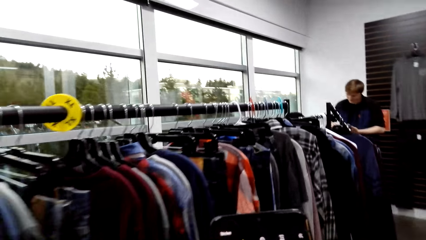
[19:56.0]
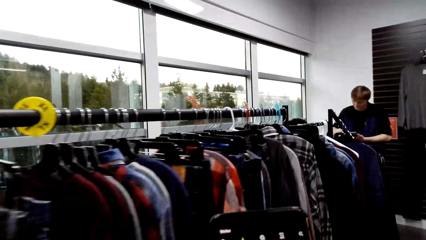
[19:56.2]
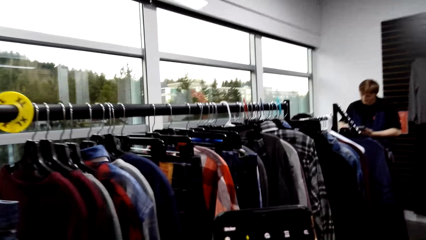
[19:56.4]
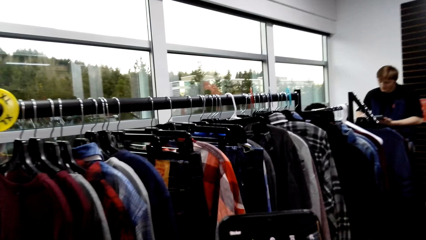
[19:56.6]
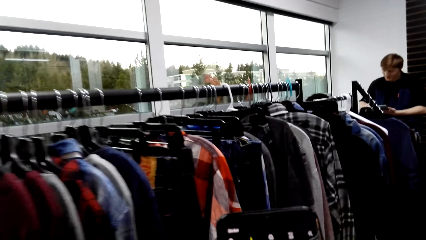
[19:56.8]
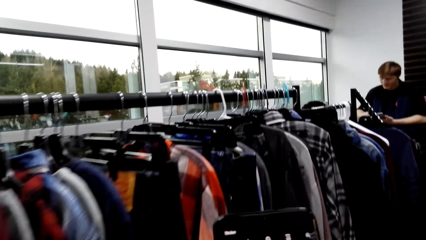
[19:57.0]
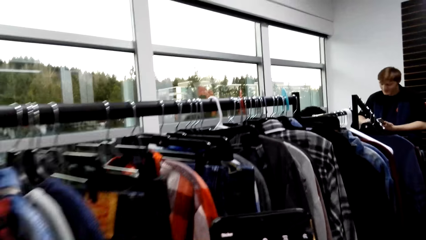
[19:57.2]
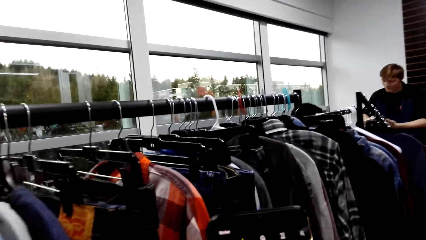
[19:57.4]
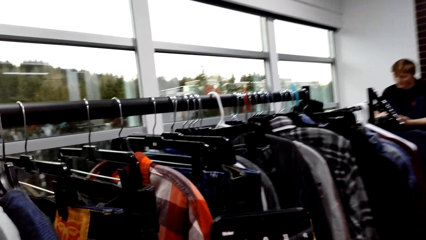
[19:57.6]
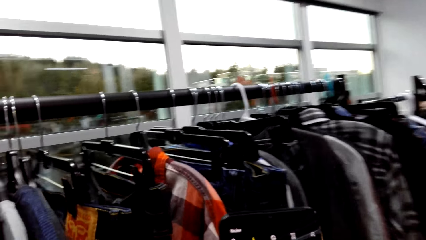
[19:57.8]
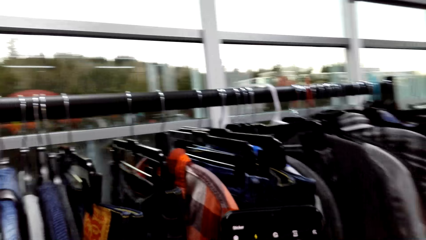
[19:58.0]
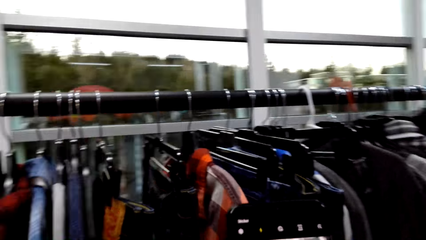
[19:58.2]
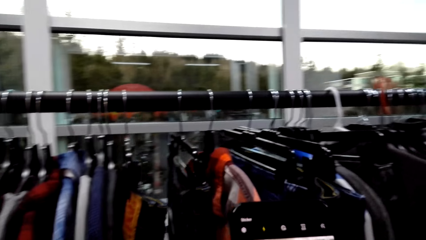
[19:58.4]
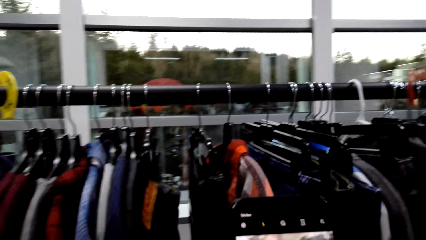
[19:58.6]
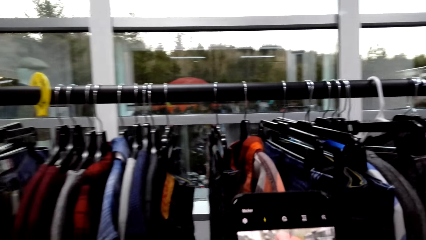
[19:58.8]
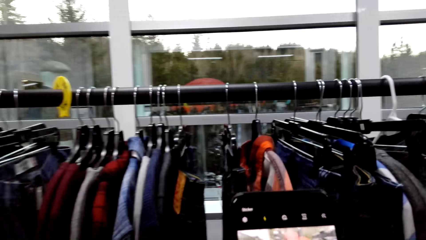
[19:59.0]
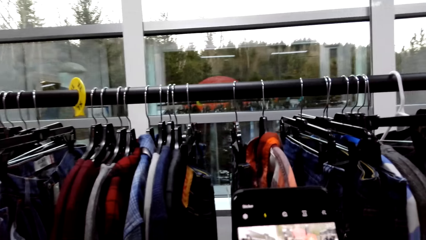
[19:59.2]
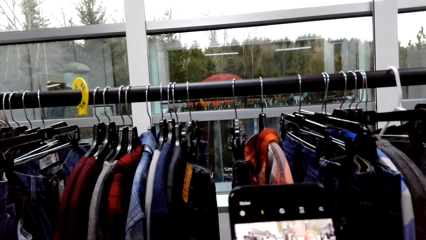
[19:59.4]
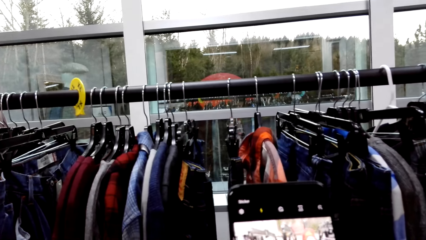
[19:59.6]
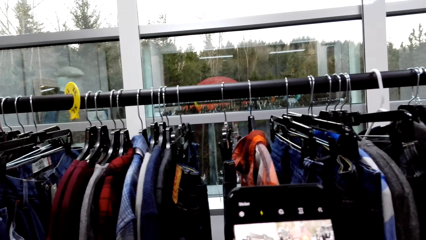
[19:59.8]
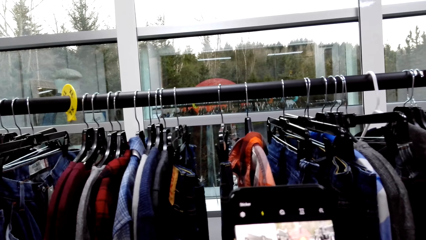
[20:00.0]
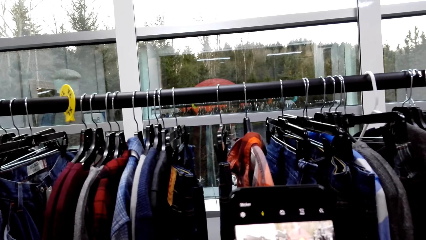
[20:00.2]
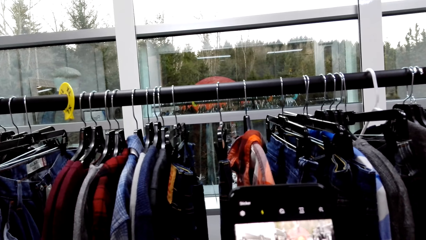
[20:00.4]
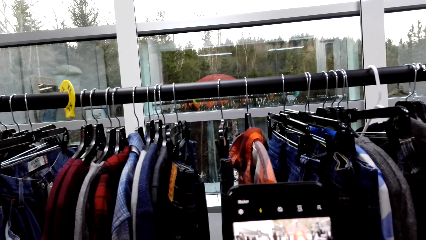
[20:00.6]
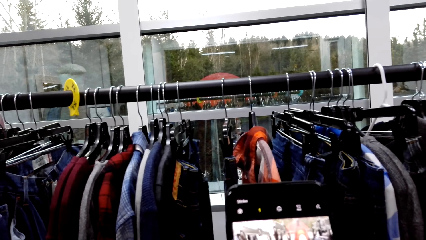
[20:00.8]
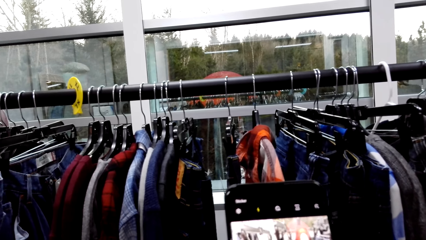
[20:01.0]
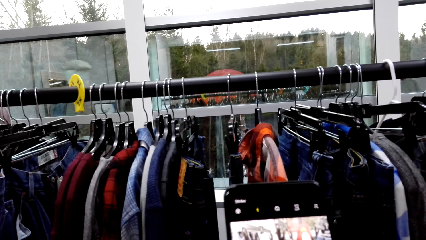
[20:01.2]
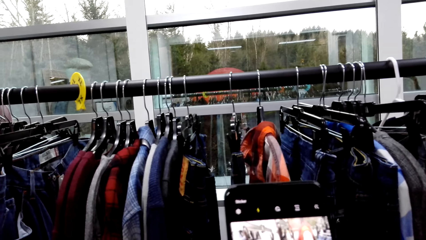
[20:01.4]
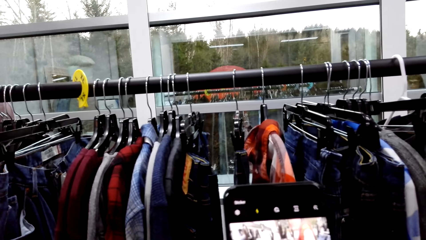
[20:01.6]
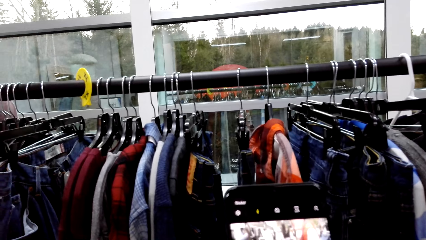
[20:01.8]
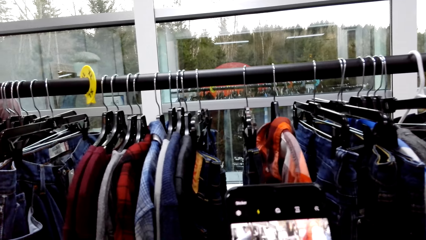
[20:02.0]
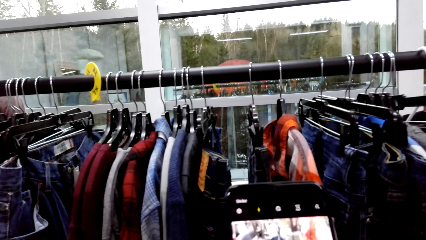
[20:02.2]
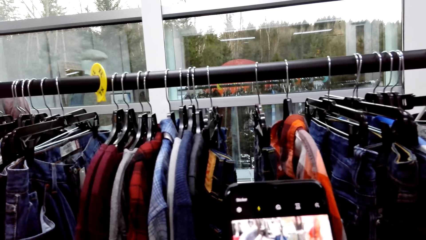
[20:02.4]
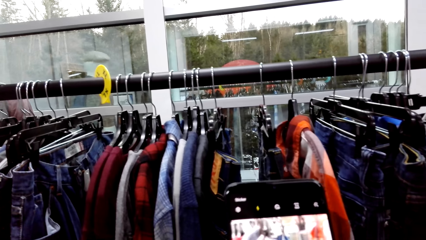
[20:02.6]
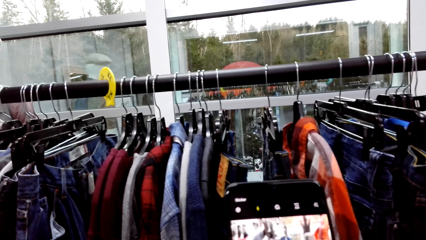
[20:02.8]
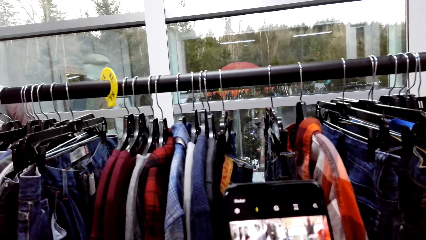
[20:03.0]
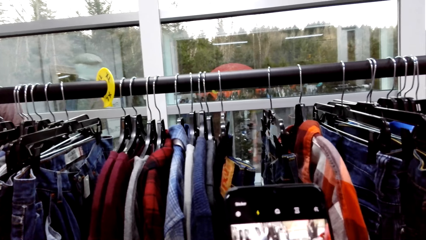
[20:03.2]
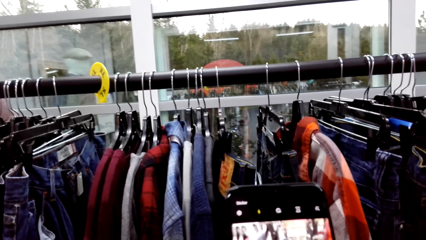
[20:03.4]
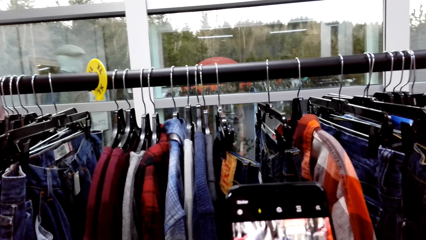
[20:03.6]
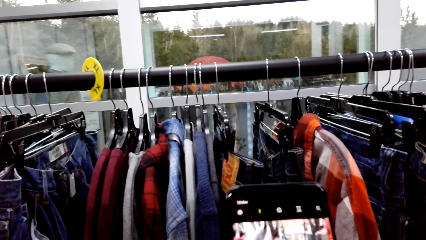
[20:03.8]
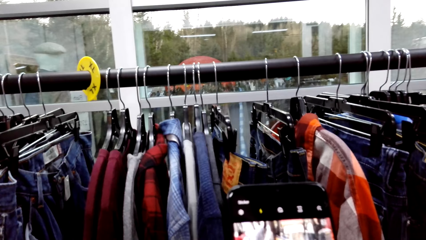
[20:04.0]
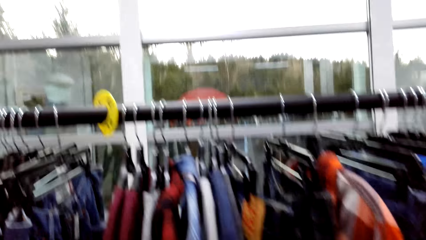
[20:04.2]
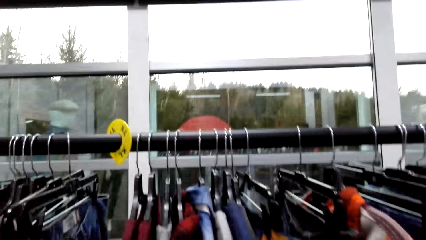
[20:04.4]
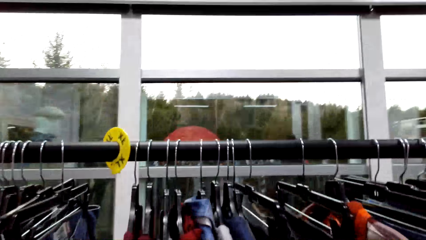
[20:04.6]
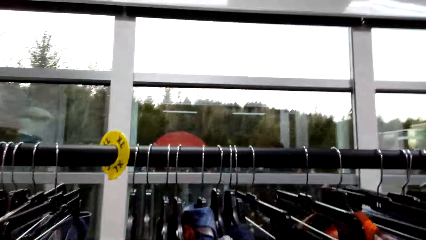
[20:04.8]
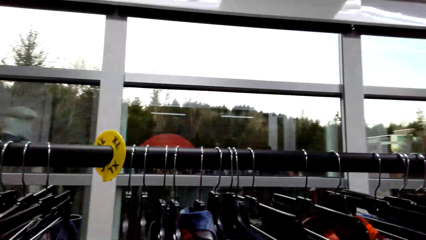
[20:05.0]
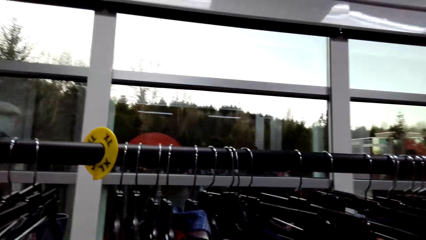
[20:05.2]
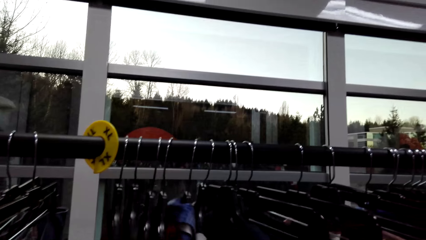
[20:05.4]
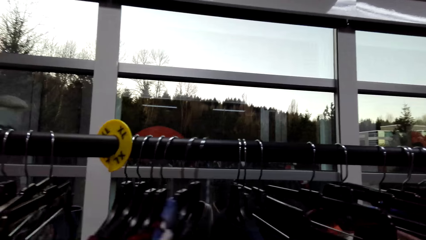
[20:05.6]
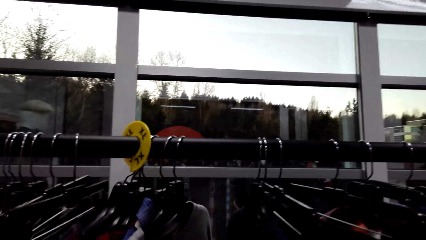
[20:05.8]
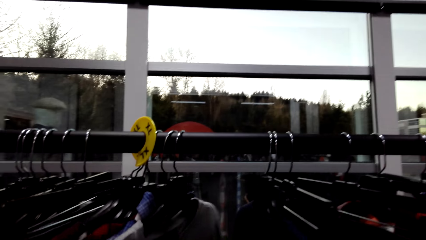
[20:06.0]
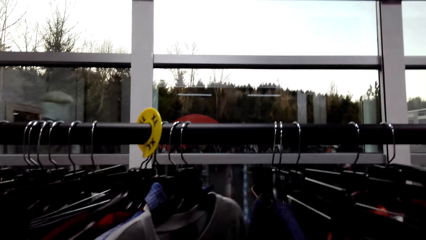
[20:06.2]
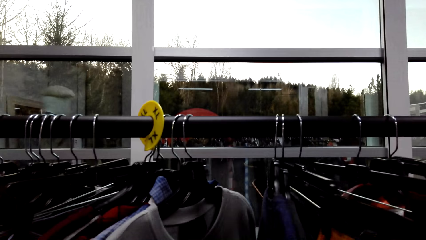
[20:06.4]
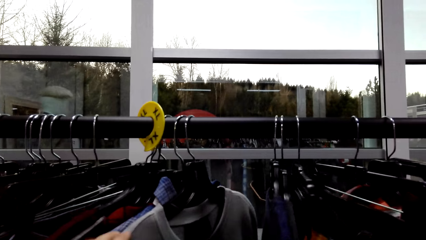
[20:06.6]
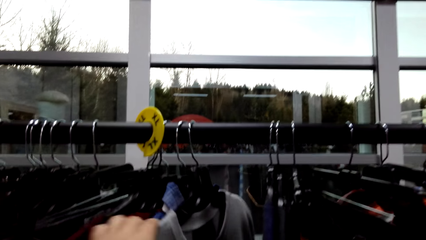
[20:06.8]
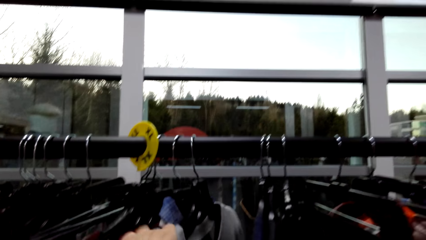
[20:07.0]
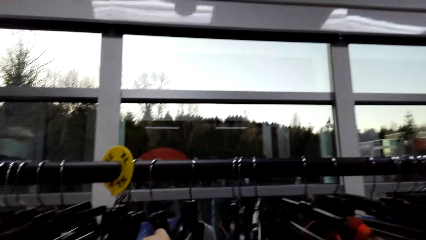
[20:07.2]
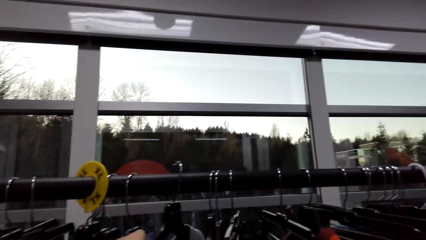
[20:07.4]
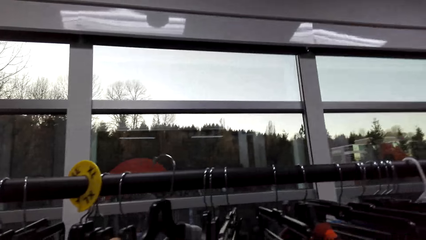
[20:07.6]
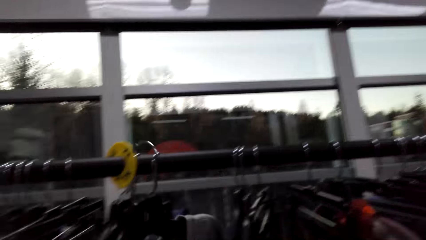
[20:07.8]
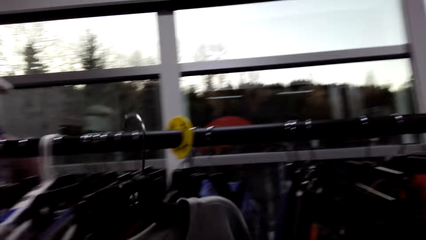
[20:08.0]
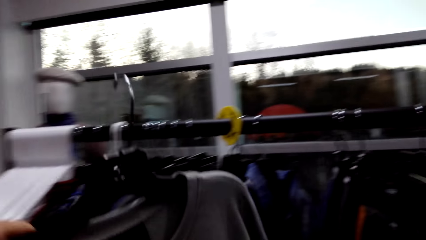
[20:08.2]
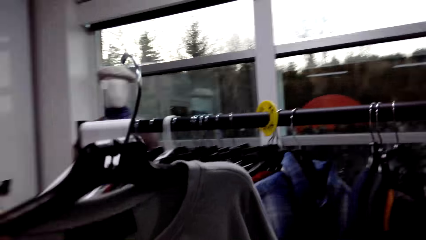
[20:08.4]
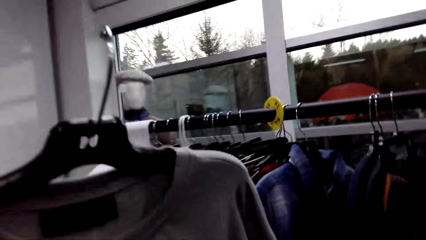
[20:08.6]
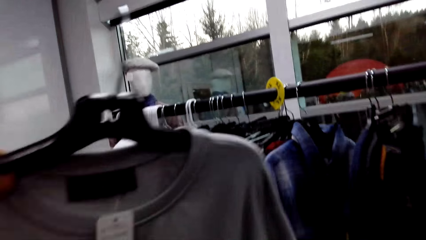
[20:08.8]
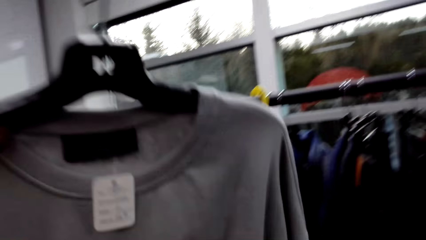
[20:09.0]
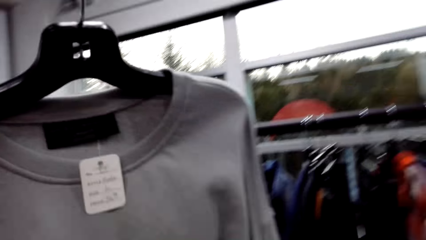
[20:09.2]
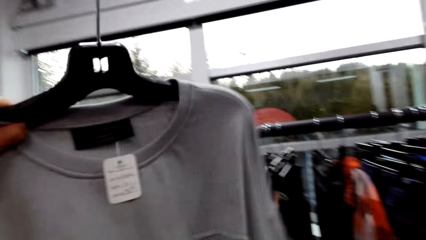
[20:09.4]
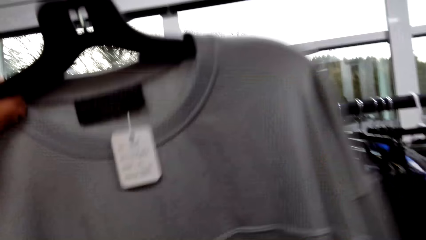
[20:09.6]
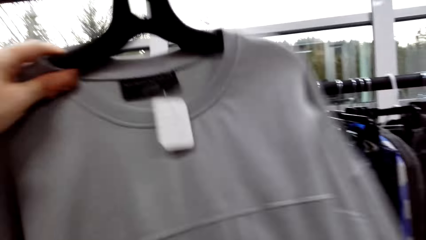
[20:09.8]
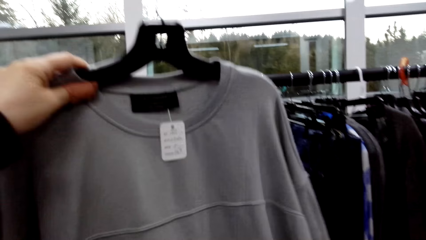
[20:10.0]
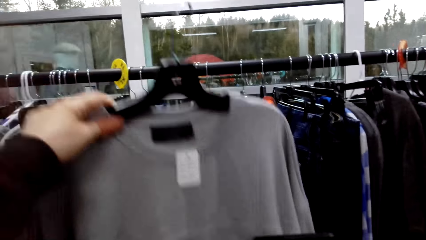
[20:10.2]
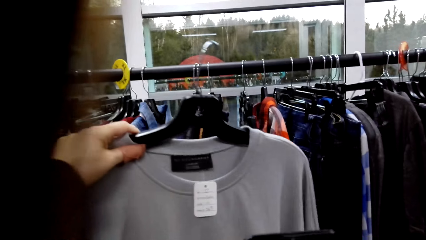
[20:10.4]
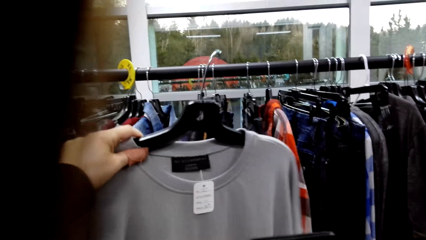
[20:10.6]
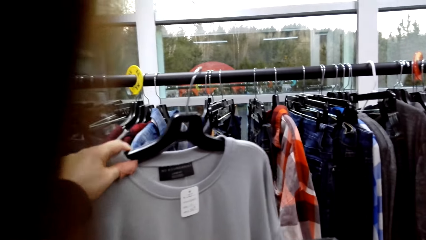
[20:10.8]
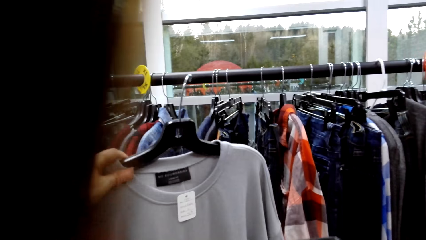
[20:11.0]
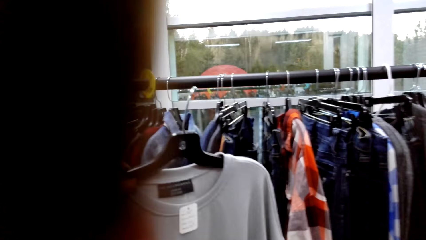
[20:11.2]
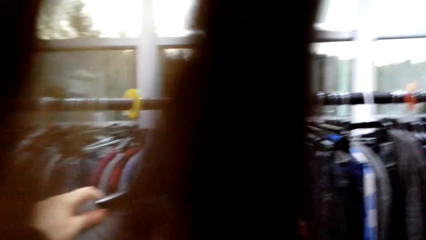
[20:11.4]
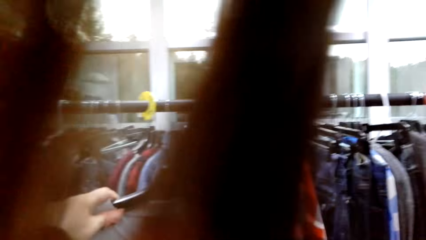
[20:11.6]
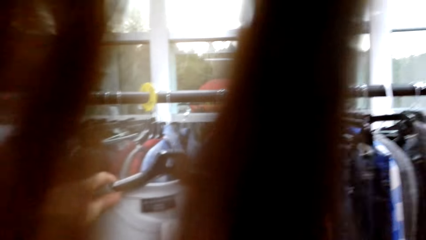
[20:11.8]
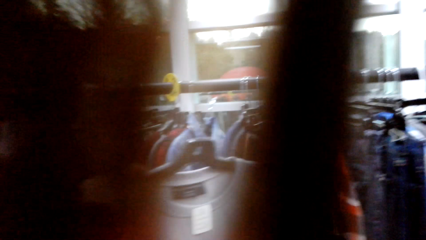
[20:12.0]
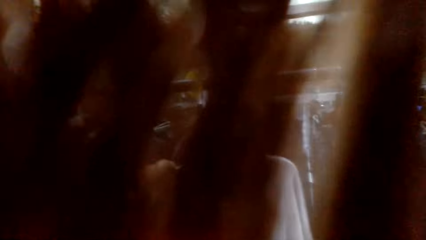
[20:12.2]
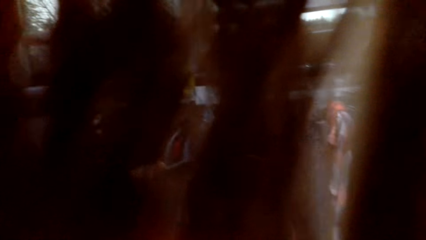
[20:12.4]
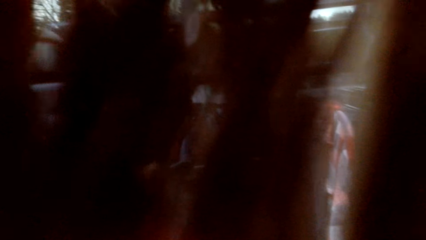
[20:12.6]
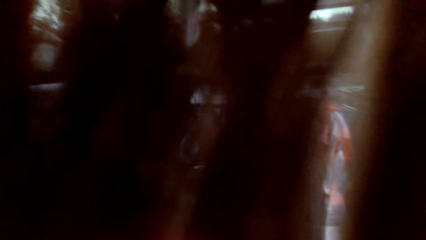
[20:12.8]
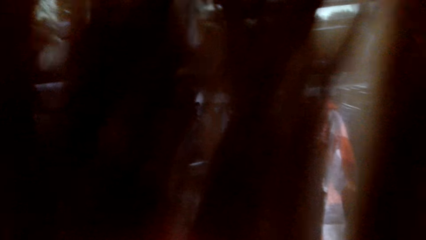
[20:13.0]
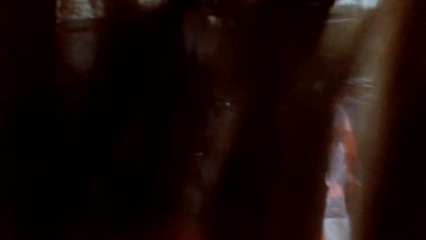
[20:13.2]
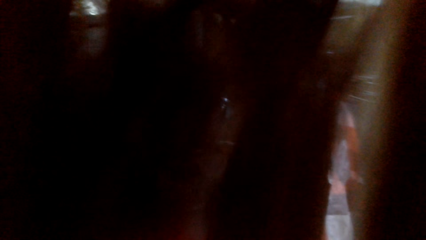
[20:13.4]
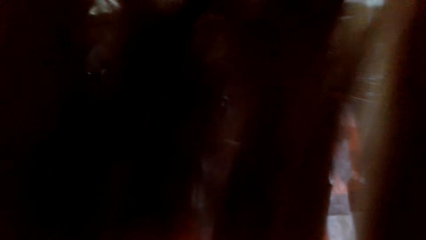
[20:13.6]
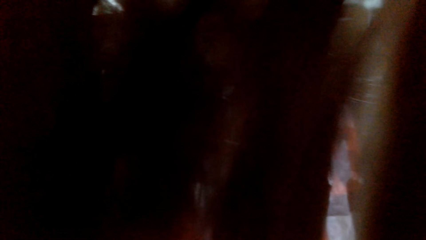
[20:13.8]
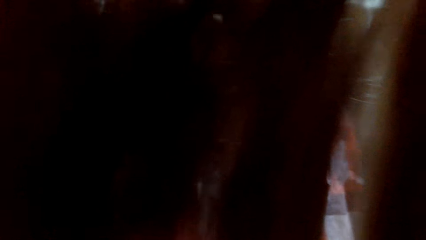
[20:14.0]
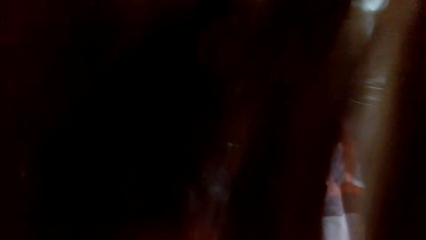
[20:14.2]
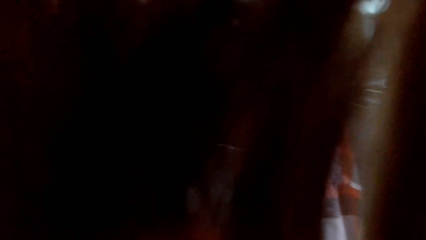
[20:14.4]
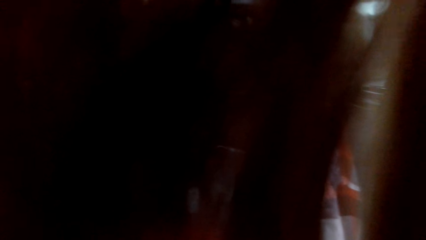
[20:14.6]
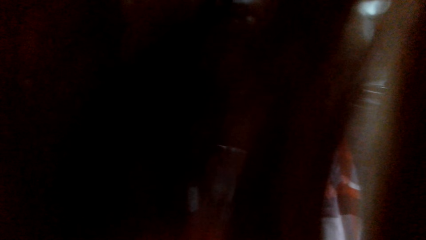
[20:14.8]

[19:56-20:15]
The camera wearer operates the phone. They look at the clothes on the clothing rack and move the clothes. They unhang a sweater. They look at the sweater.
